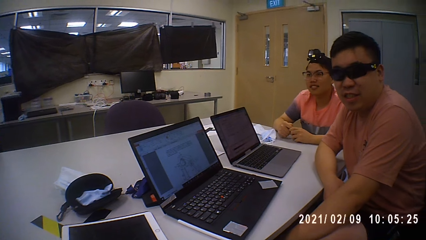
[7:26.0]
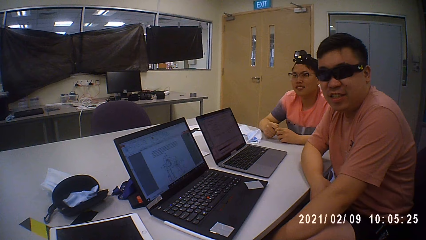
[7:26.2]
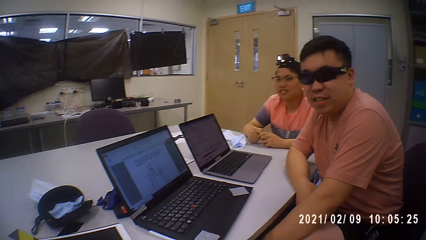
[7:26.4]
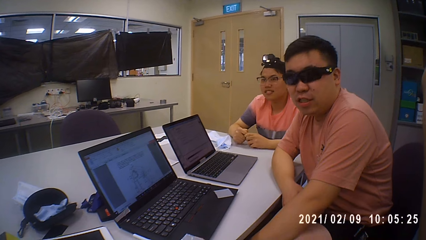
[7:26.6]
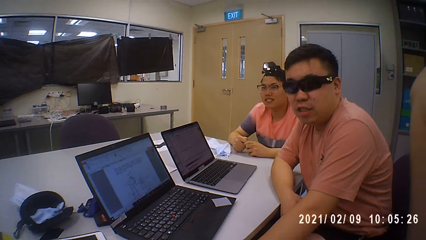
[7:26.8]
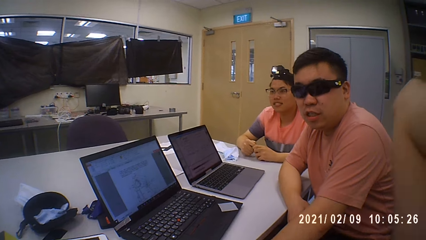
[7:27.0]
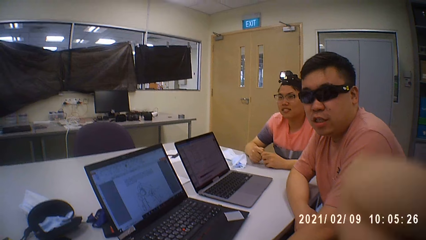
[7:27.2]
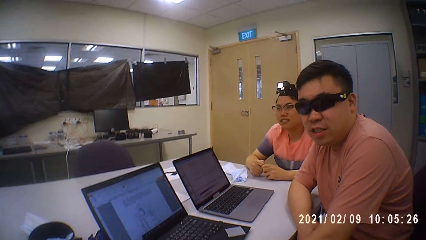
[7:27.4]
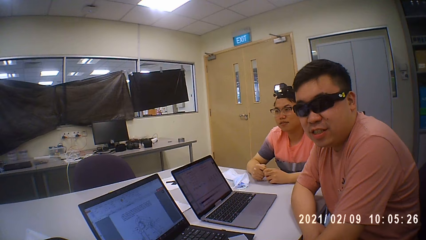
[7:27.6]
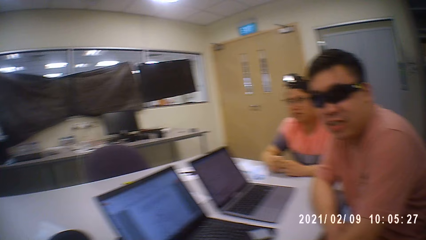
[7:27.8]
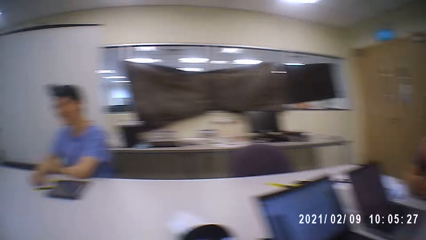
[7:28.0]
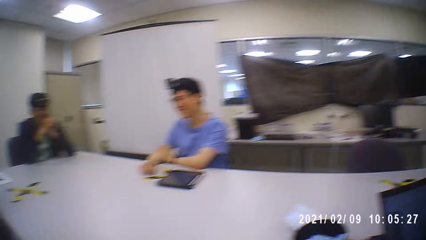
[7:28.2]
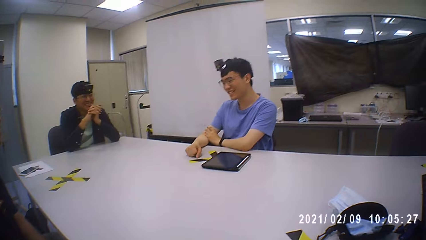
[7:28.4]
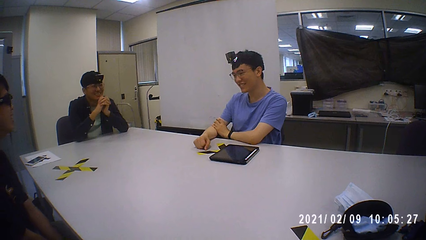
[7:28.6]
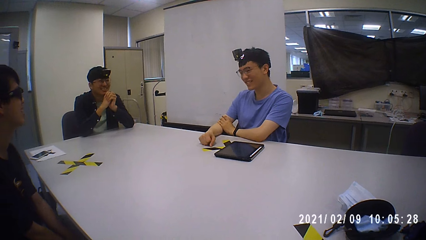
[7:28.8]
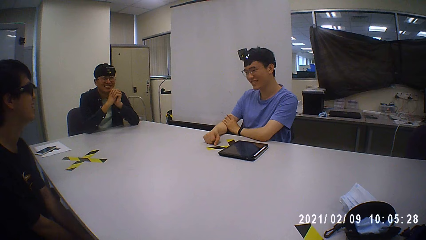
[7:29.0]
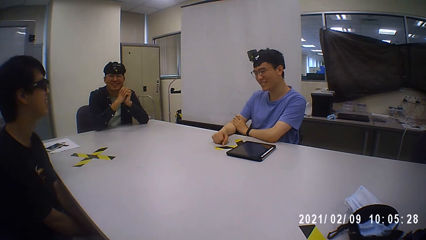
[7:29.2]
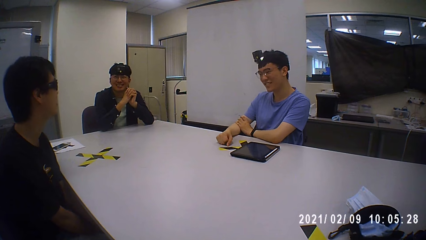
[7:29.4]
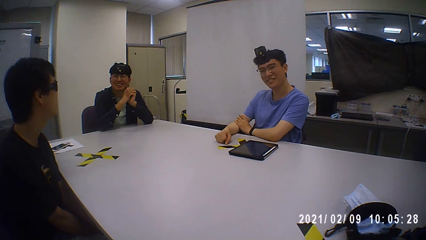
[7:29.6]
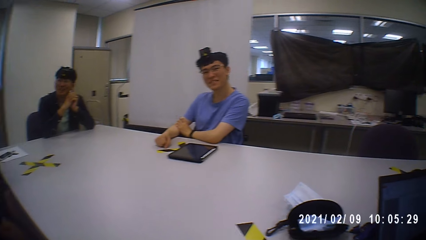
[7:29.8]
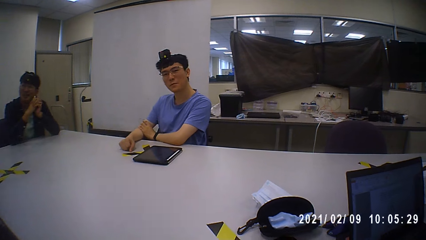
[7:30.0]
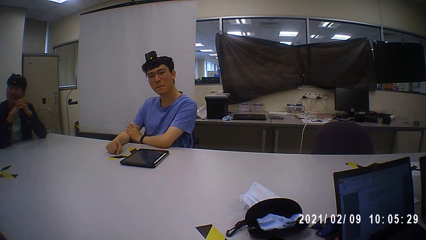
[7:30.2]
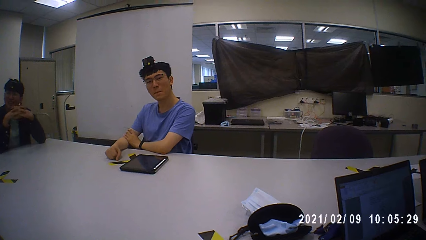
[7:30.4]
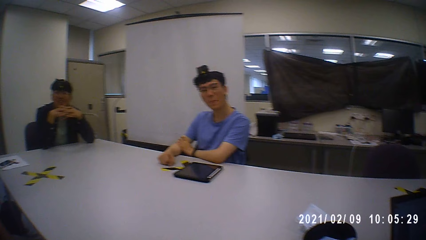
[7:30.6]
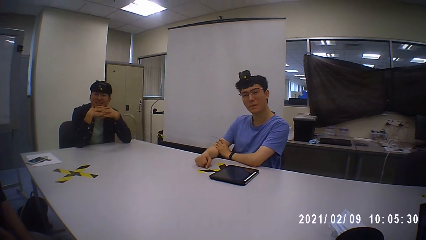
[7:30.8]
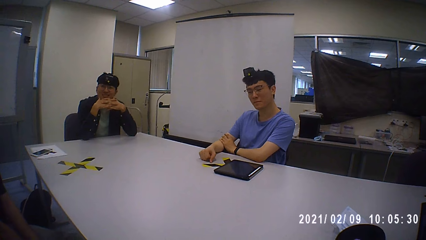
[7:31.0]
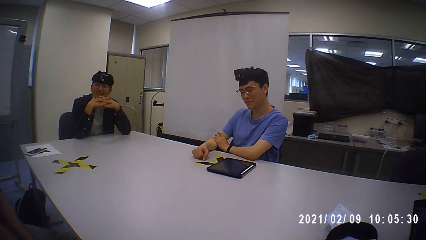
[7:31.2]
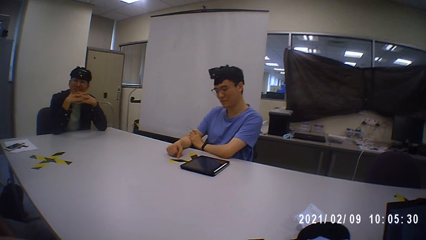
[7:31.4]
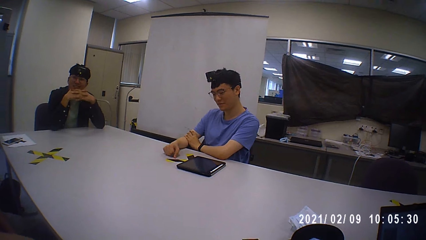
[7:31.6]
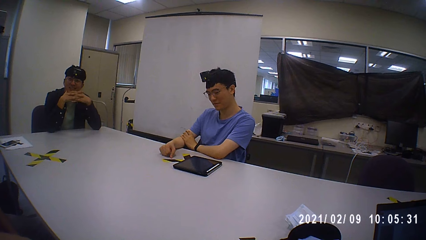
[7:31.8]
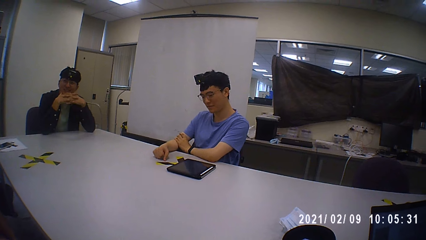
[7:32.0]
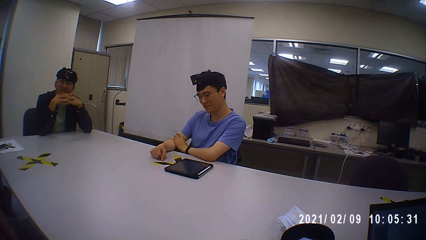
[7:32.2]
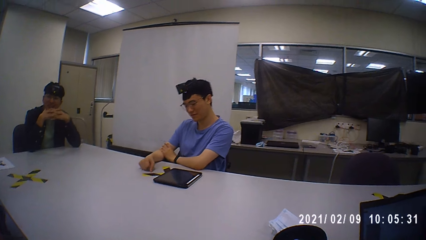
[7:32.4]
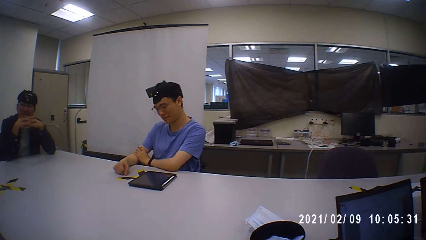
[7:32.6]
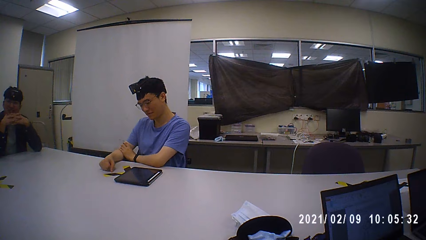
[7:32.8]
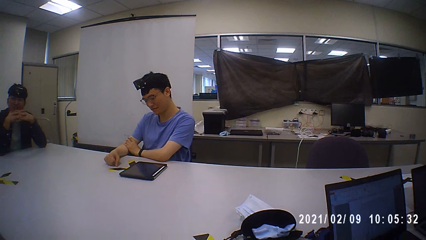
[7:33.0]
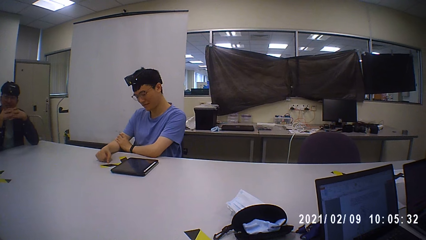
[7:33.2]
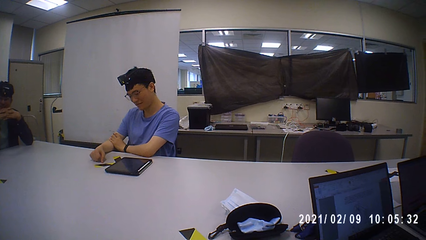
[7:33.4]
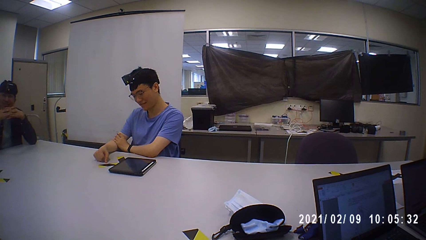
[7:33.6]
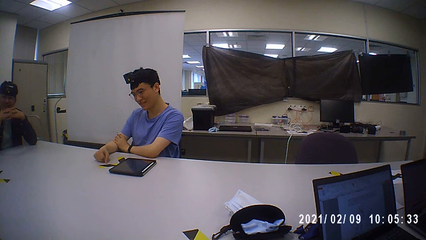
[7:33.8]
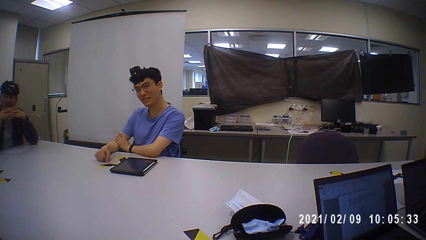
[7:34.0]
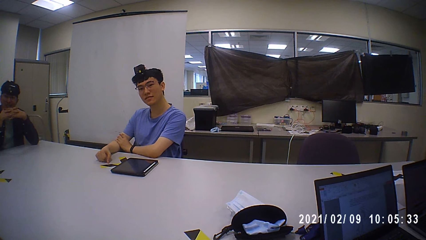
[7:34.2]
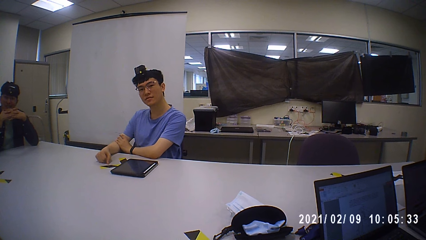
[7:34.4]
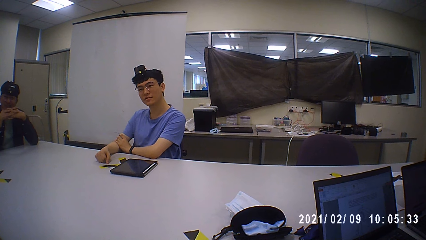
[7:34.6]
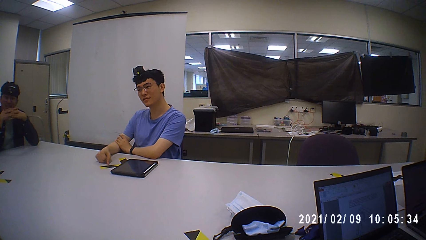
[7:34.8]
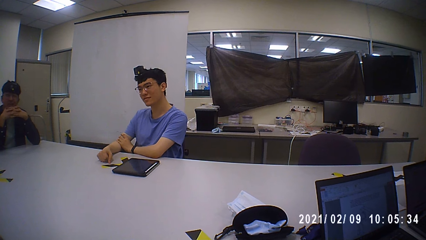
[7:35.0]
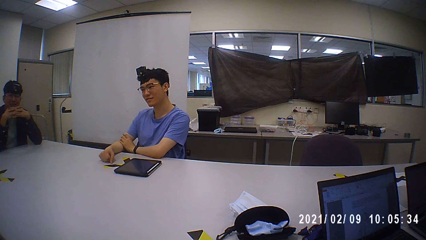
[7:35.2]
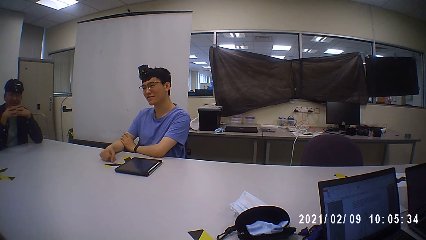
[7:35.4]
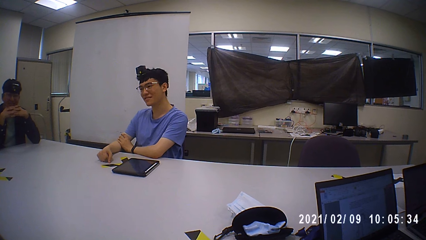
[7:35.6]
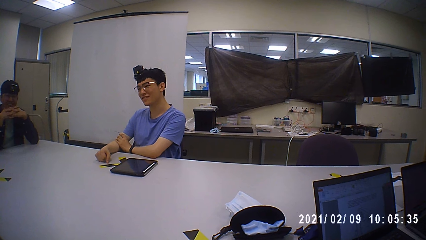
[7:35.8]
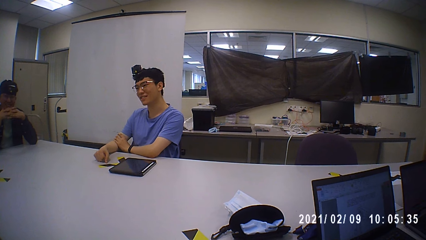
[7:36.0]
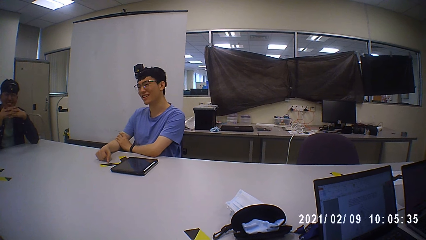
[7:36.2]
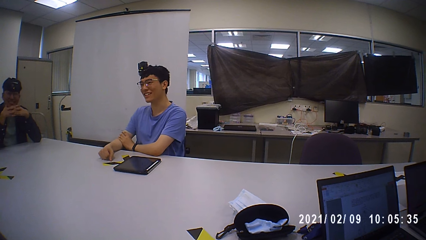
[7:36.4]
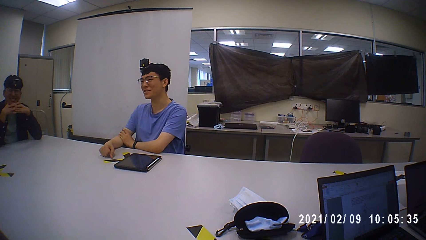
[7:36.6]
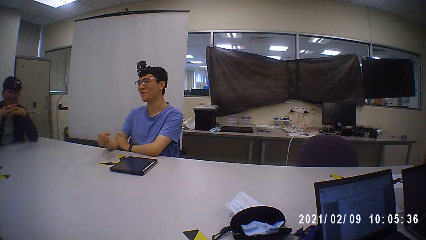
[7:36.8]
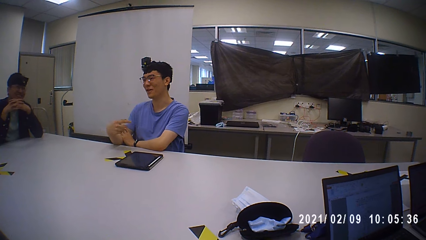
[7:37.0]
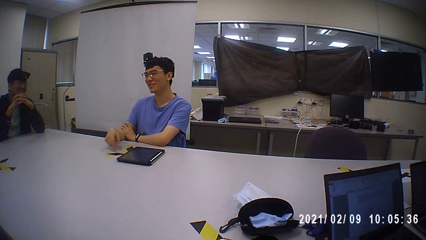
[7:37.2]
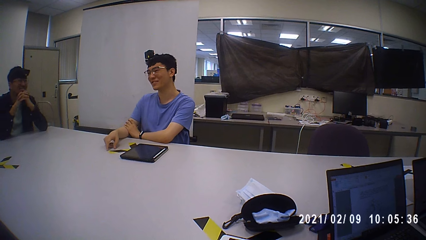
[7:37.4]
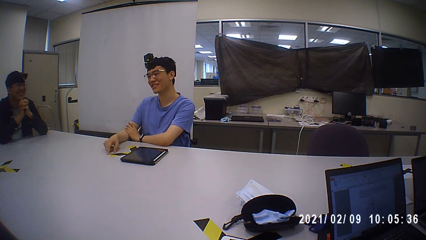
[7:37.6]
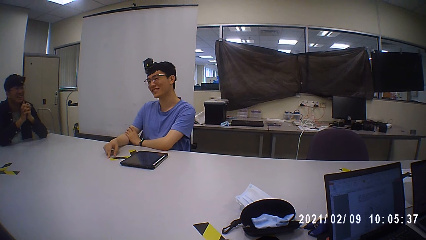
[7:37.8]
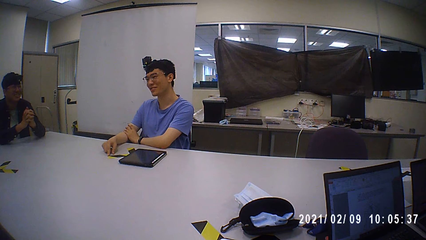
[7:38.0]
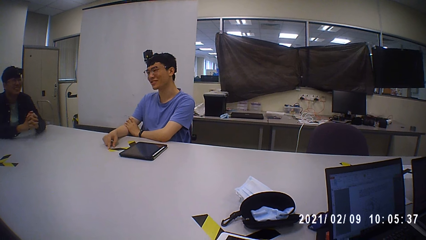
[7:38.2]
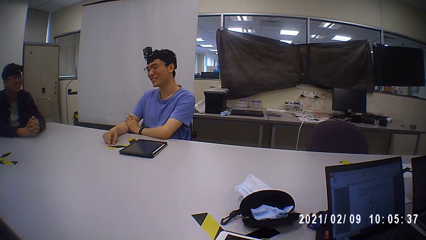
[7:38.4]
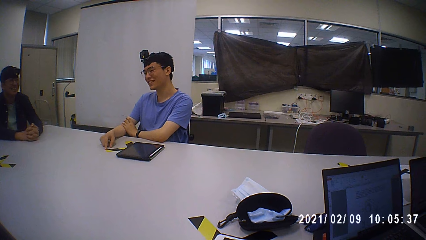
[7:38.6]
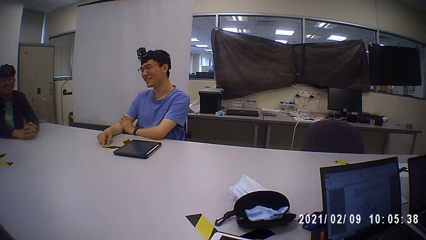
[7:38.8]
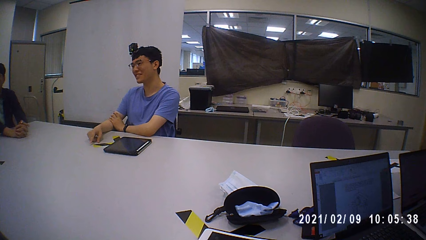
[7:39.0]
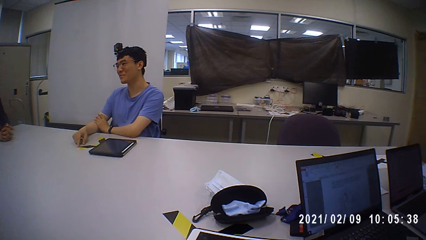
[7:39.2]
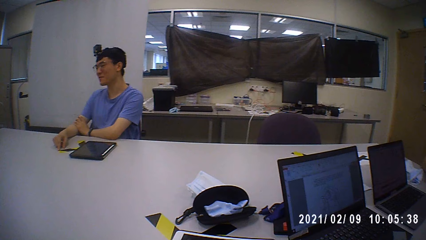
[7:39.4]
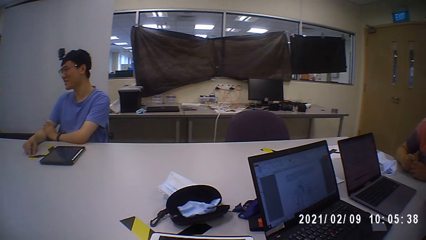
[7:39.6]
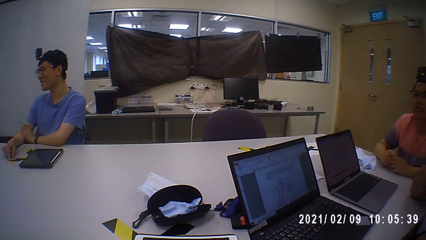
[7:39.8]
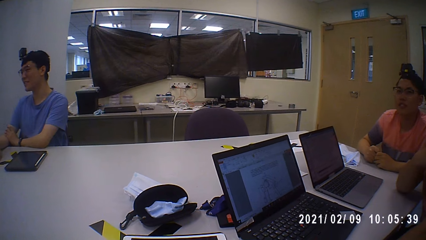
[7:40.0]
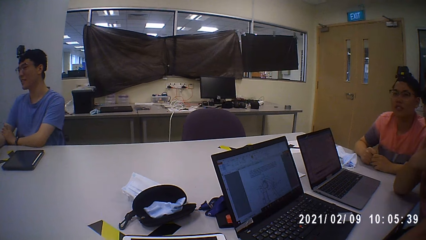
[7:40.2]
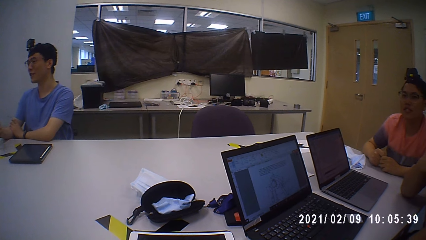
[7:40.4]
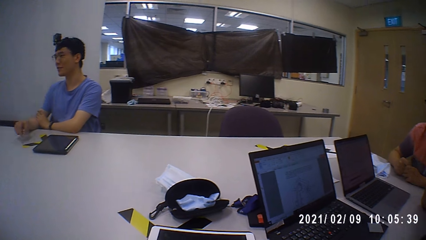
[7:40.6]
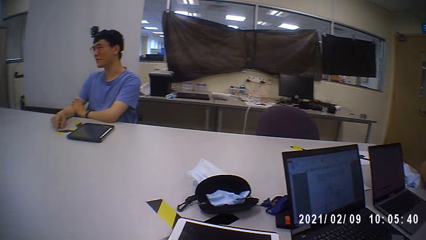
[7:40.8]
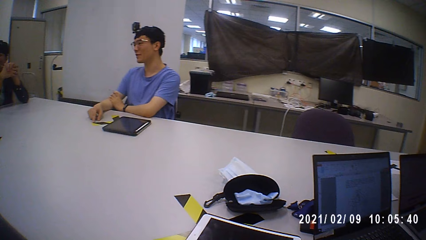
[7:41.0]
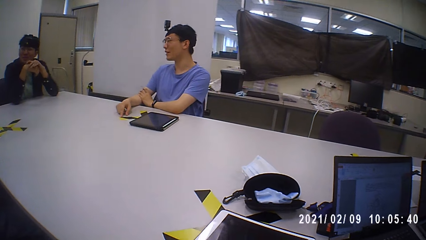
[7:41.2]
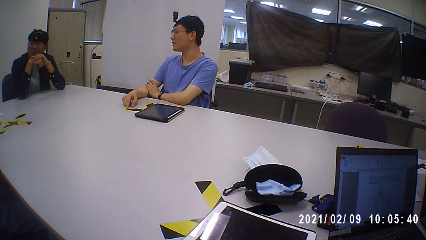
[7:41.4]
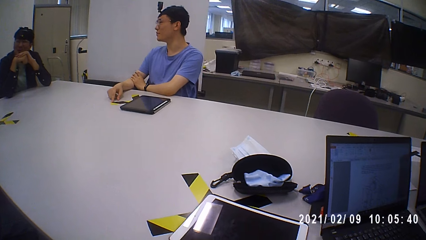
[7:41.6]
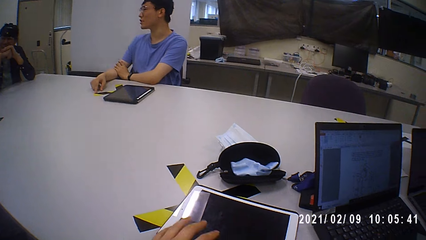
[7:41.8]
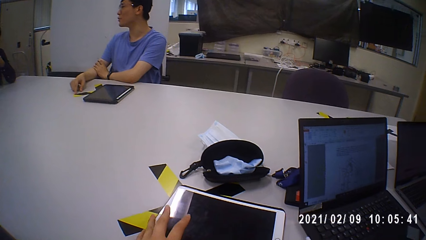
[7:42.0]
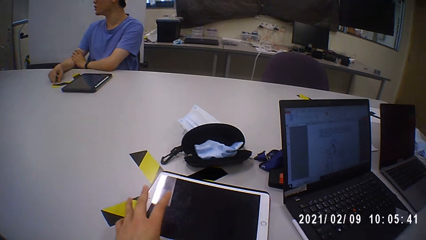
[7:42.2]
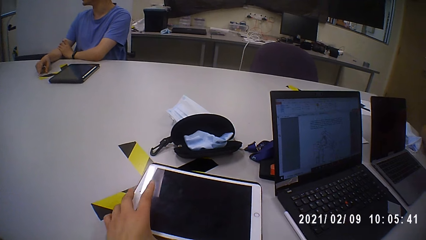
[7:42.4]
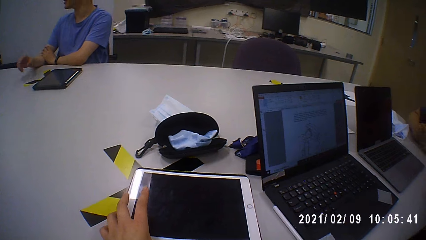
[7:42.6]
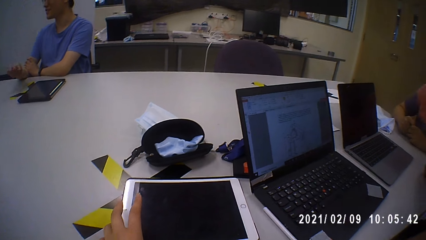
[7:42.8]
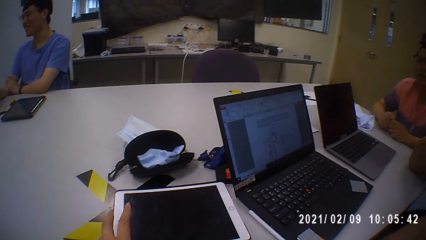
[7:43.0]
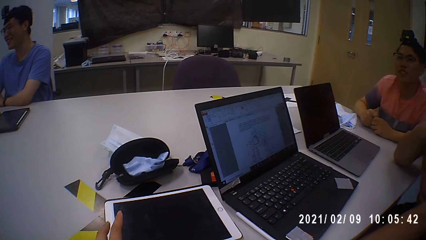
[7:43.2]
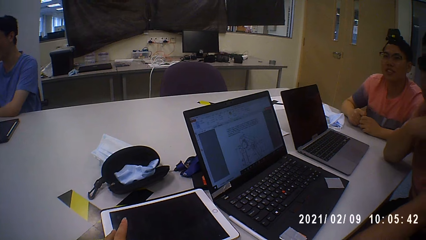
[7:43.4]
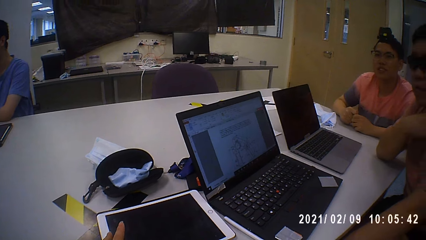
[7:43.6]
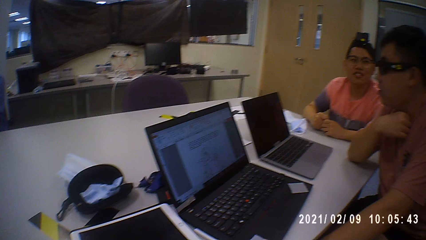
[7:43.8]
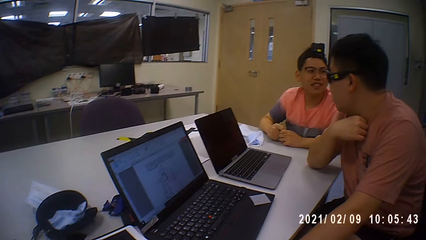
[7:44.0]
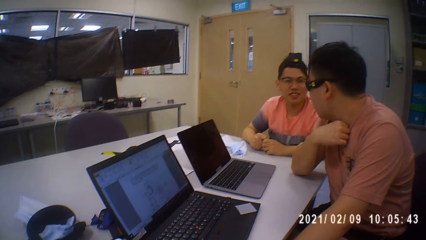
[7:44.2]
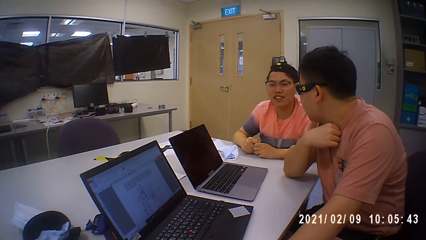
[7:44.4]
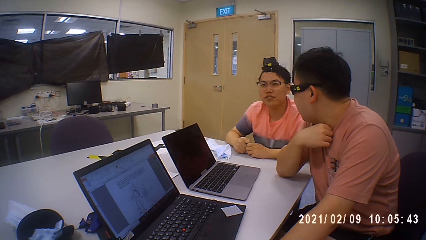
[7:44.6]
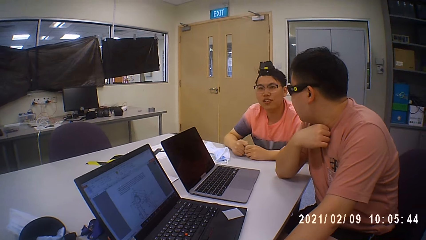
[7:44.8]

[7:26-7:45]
A person talks. The camera wearer touches a tablet.
